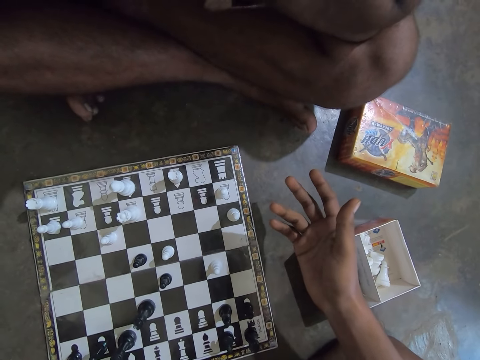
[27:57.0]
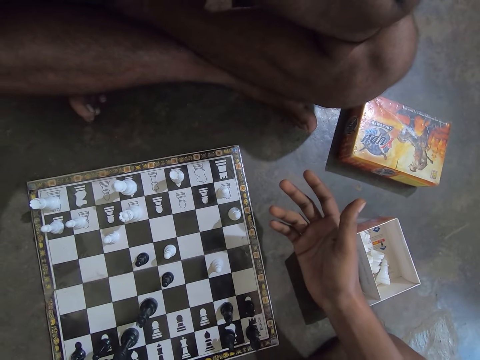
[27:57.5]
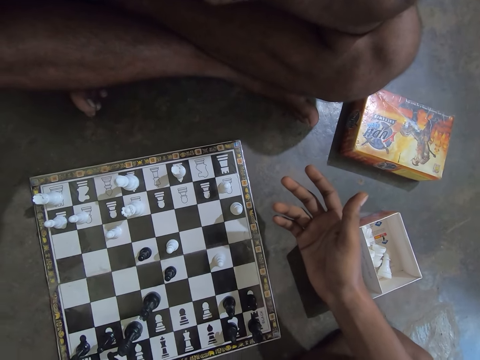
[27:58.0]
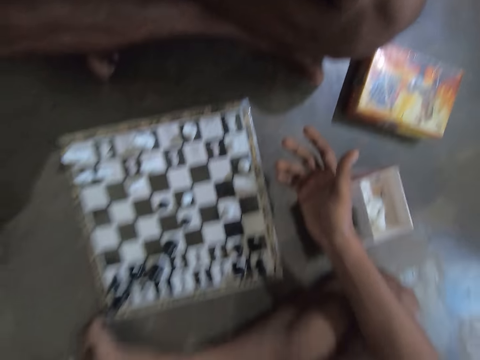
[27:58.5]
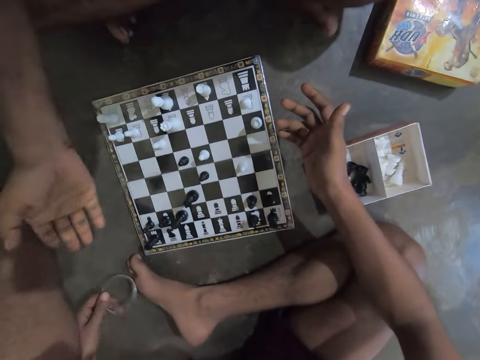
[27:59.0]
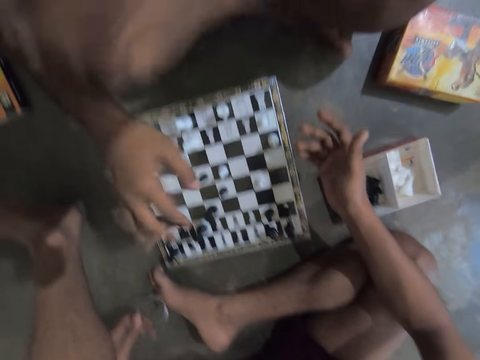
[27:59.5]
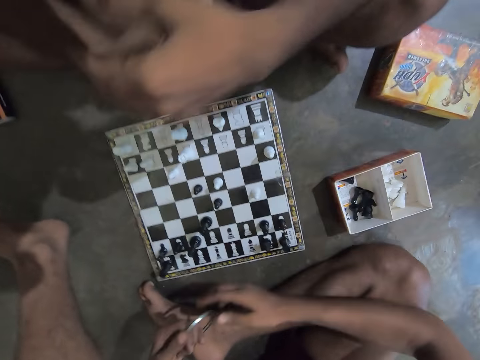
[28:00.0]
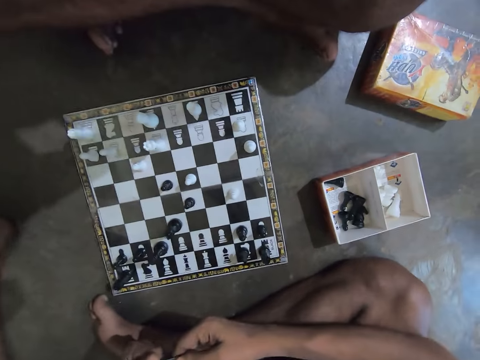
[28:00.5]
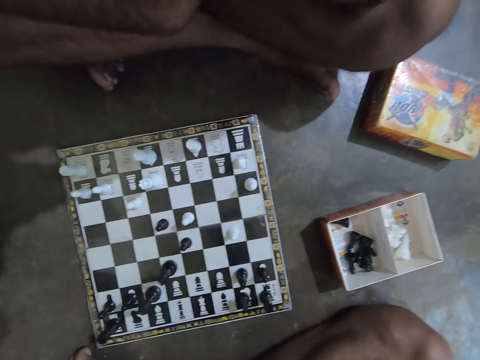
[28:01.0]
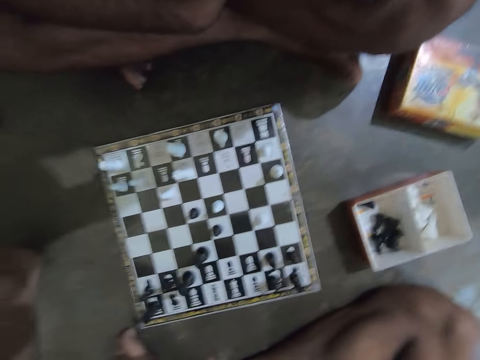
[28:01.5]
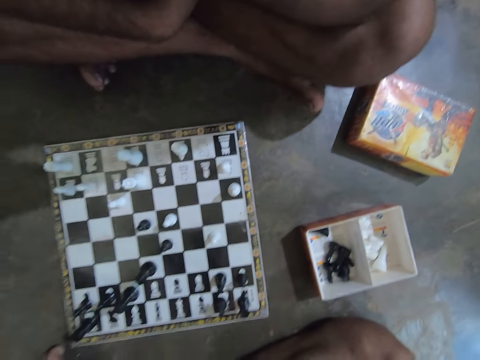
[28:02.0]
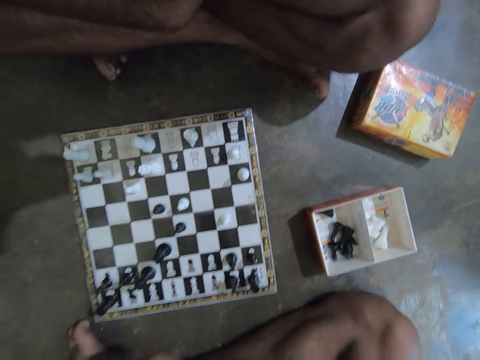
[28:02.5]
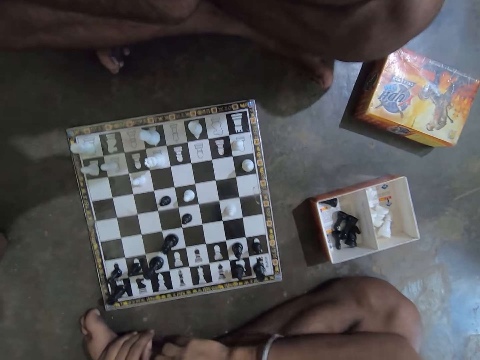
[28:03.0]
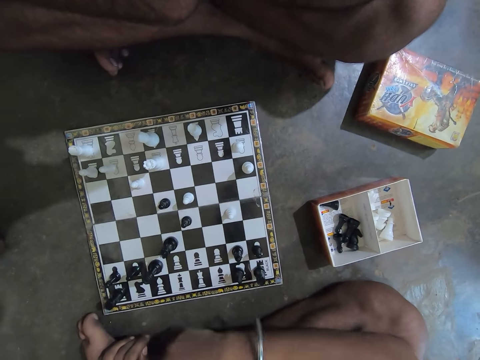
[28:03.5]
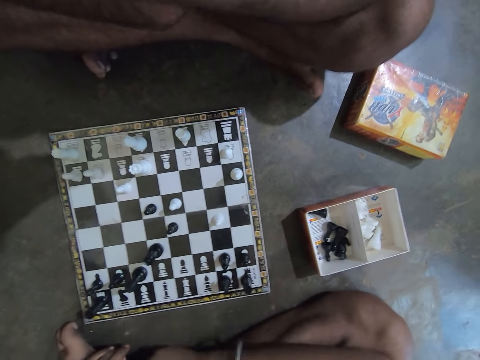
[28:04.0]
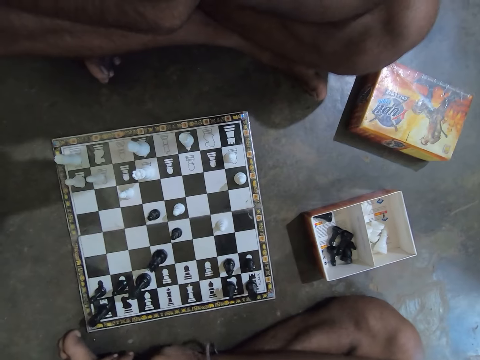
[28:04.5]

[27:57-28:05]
A man gesticulates with his right hand. The camera wearer speaks to the man. The man rubs his two hands together.

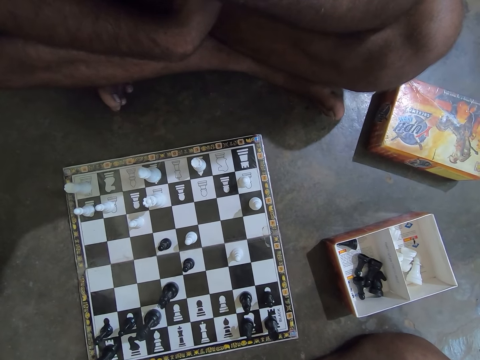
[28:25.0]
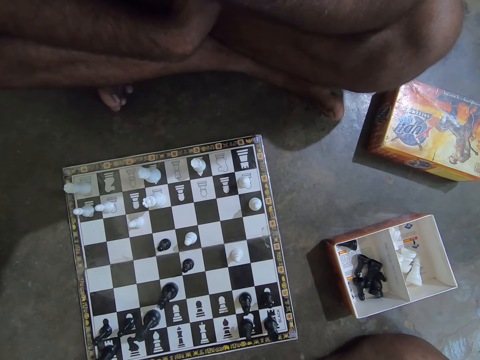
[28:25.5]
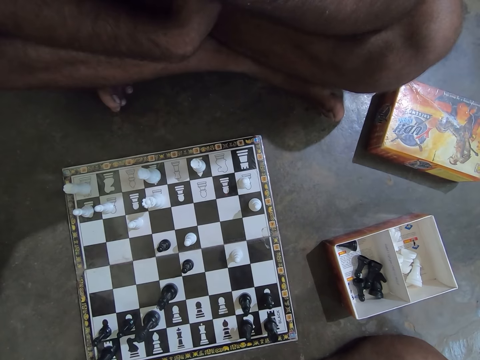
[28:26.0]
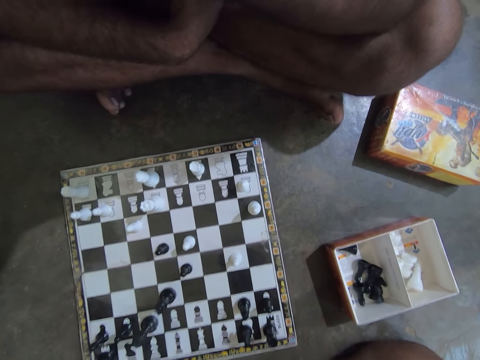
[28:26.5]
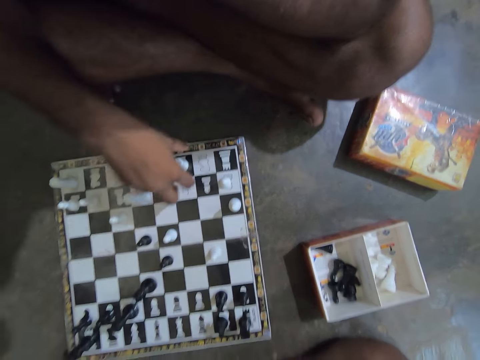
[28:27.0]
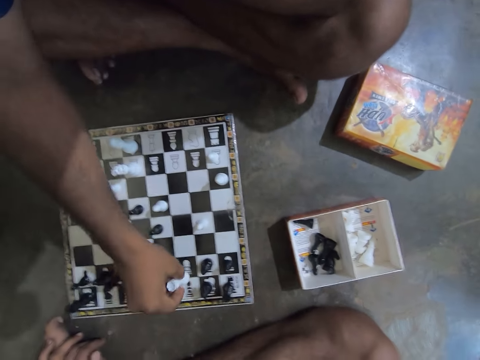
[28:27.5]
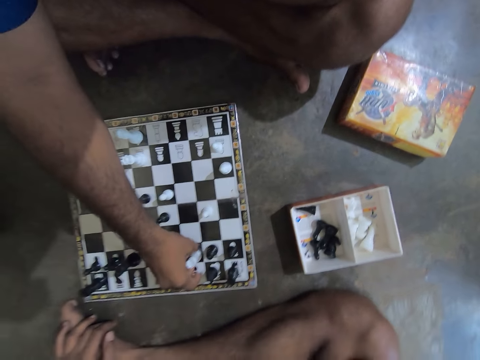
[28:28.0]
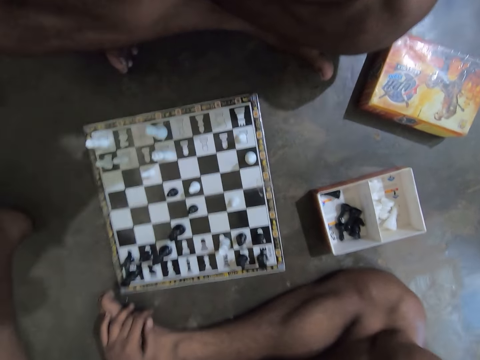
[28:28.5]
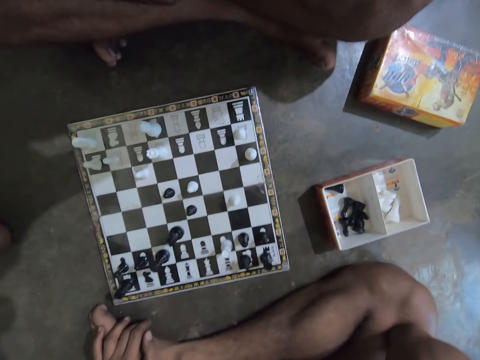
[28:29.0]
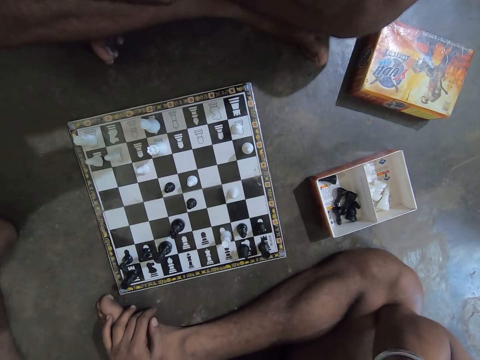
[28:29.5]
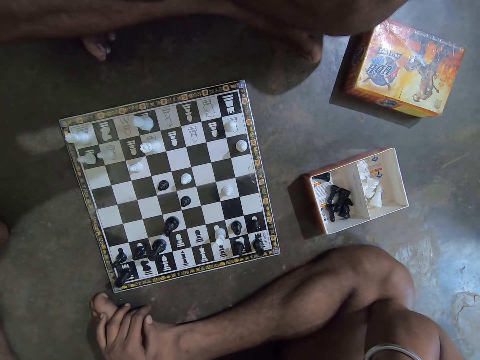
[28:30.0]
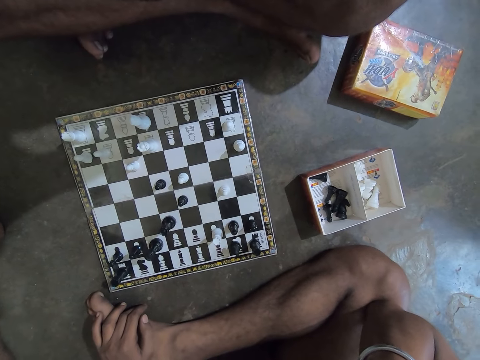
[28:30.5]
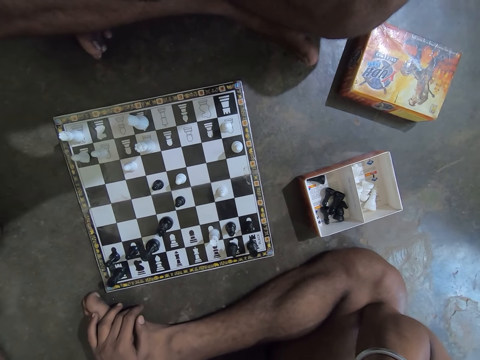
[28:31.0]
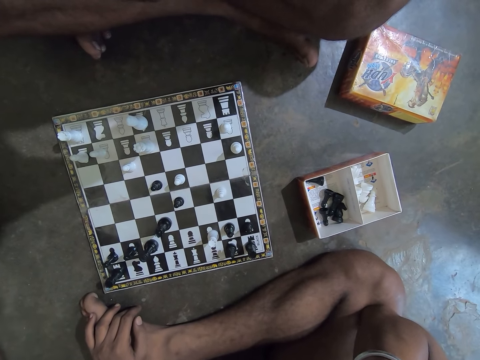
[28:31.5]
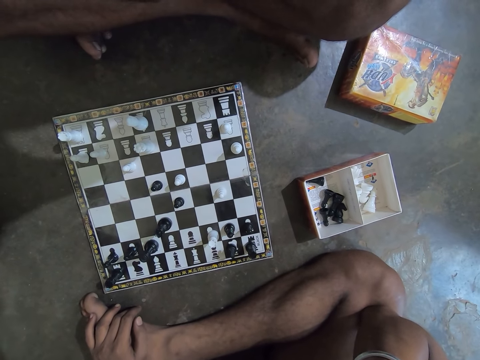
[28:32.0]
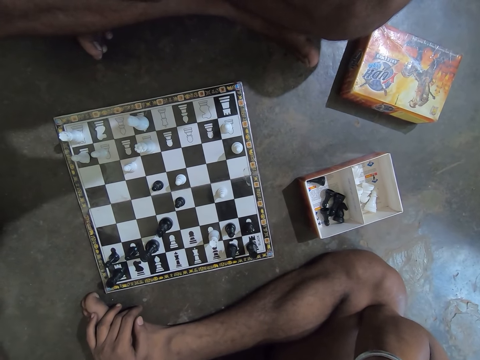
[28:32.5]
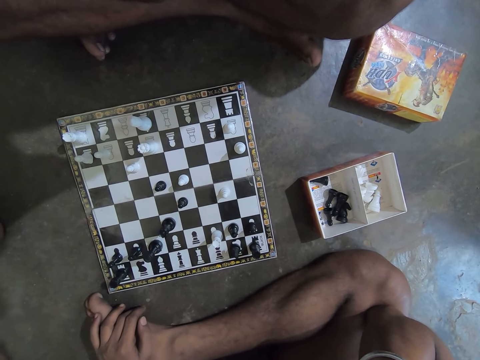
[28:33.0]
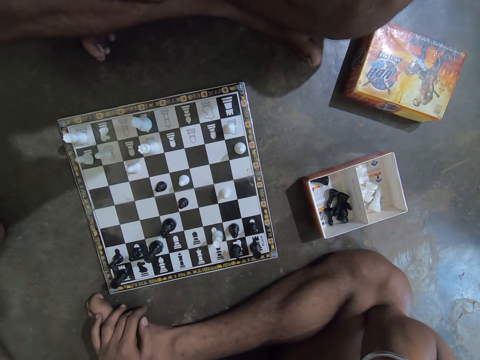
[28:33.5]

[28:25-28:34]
The man picks the white Rook chess piece on the chess board with his left hand. The camera wearer plays chess. They drop the white Rook chess piece on a black box on the chess board. They look at the chess board.

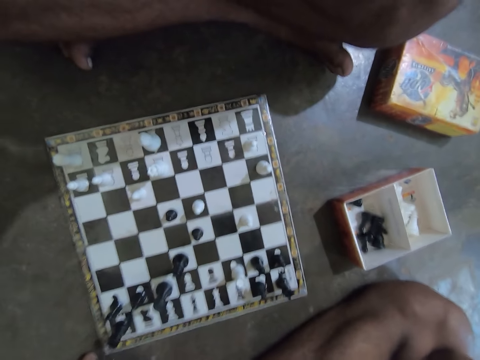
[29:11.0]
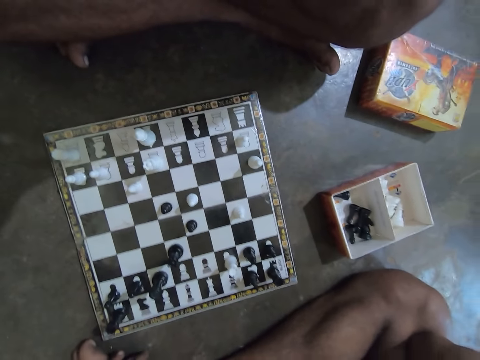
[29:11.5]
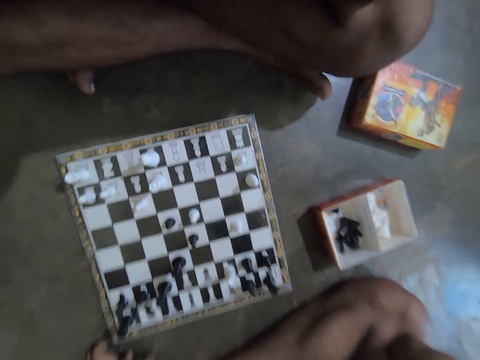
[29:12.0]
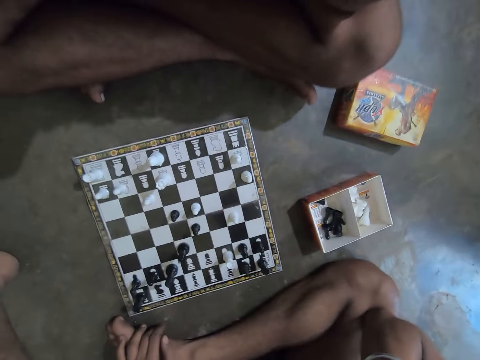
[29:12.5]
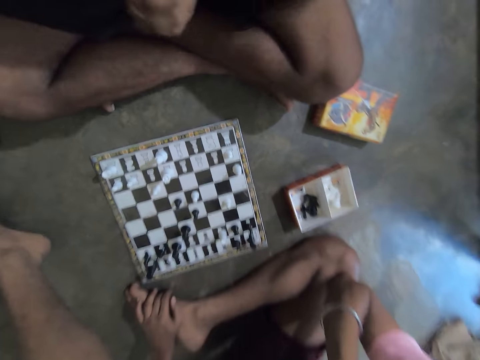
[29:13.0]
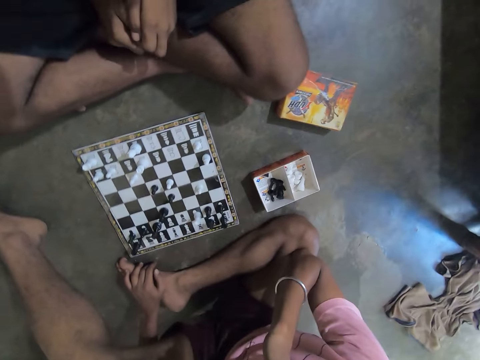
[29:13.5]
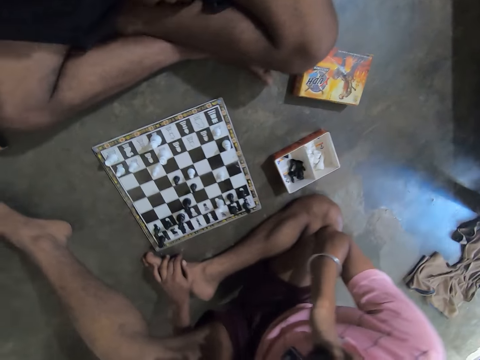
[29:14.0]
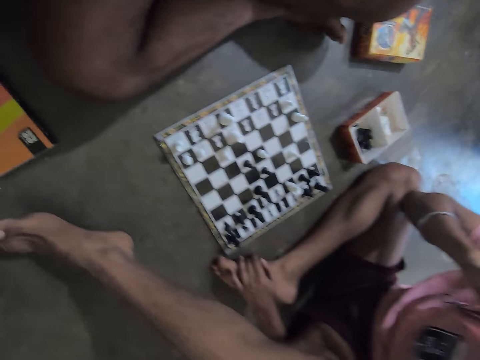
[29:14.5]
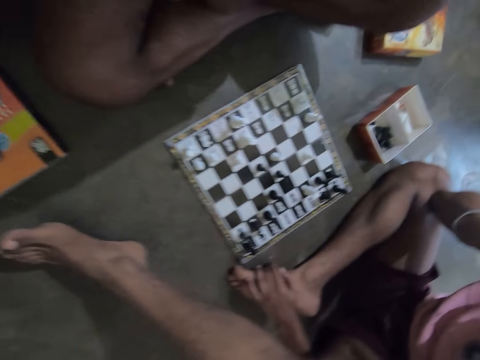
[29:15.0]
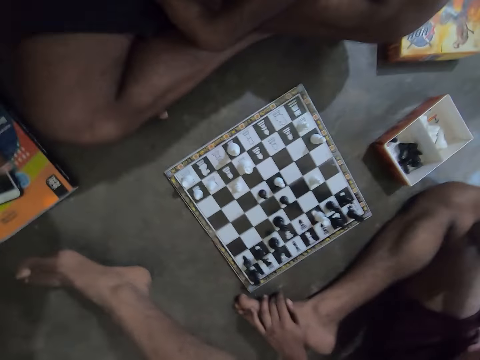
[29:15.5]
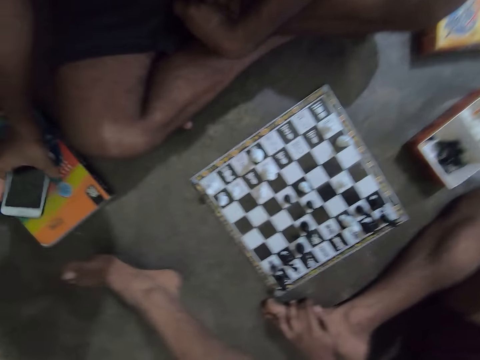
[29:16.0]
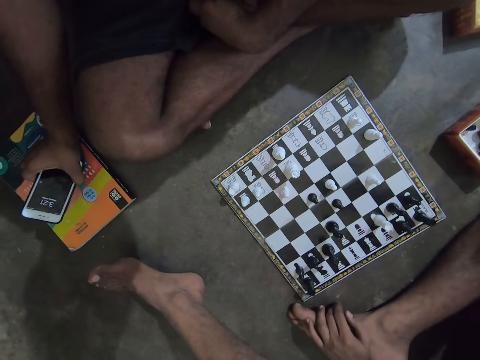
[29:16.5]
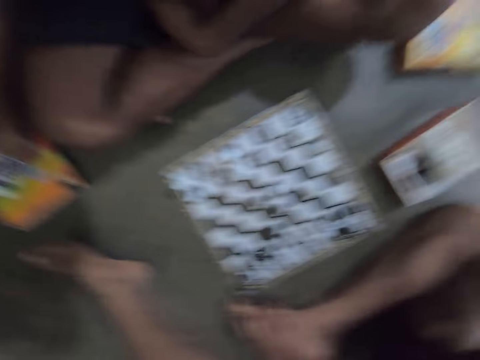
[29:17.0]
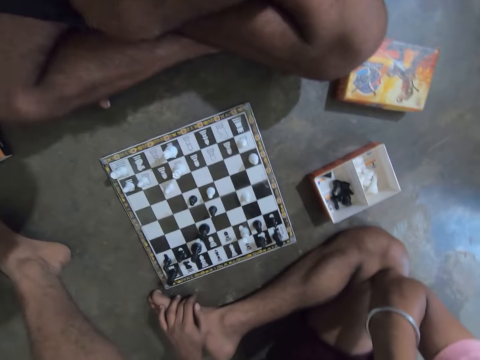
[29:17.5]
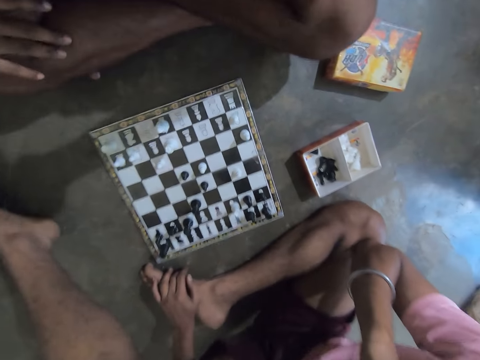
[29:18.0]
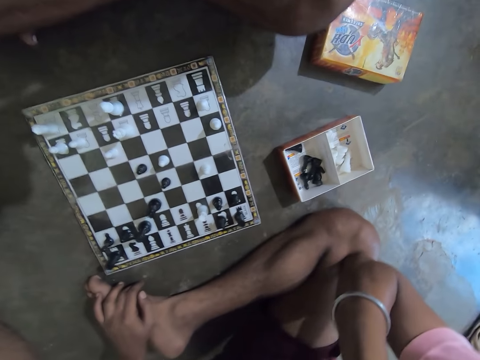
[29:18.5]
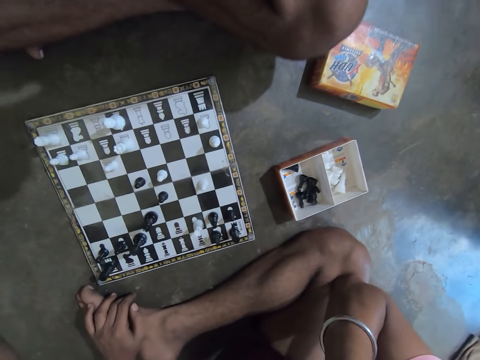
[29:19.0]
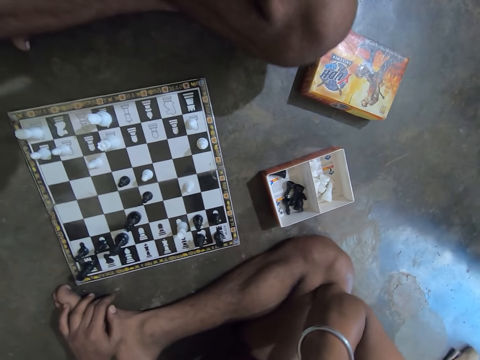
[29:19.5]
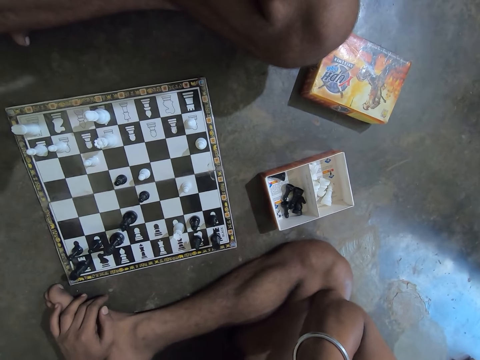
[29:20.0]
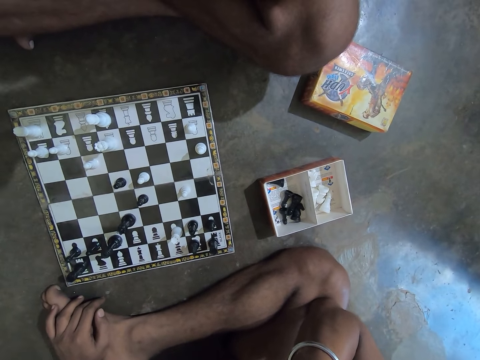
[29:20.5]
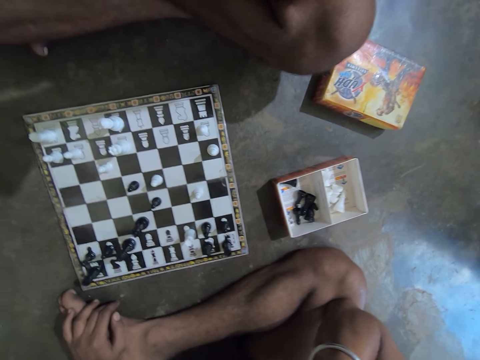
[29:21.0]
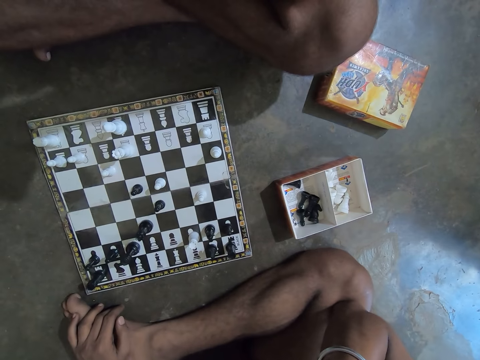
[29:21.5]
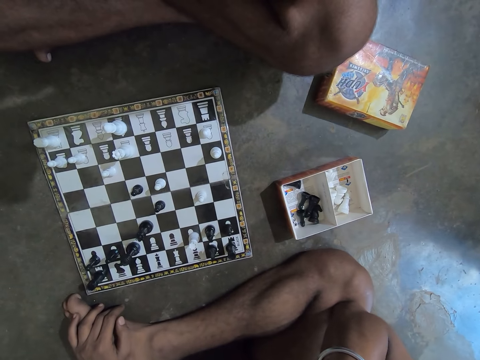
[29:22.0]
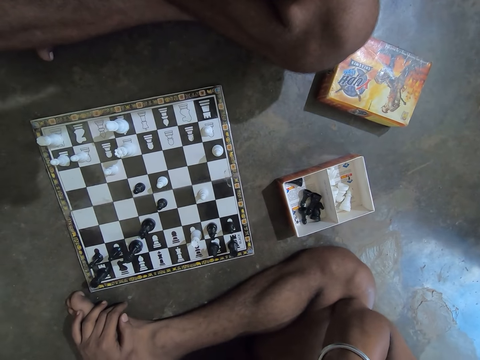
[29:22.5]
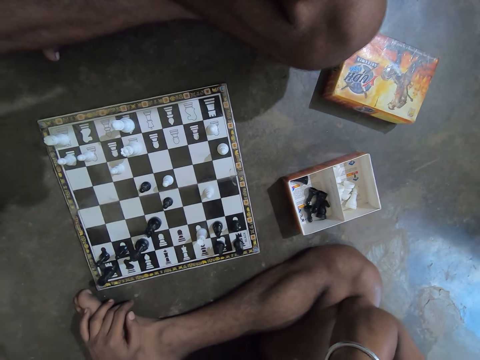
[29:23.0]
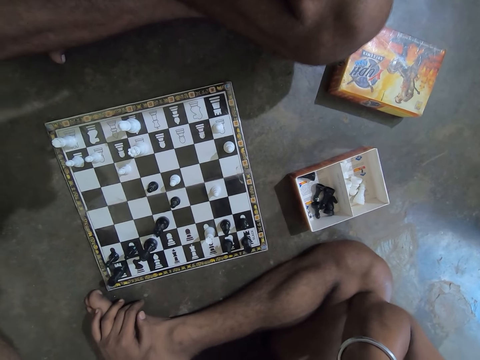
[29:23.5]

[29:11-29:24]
The man lowers his two hands. He repositions himself on the floor. He picks up a phone on his right with his right hand. The camera wearer looks at their phone. The man places his right hand on his right leg and raises his left hand towards his face. The camera wearer looks at the chess board.
